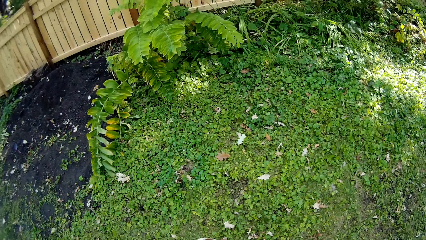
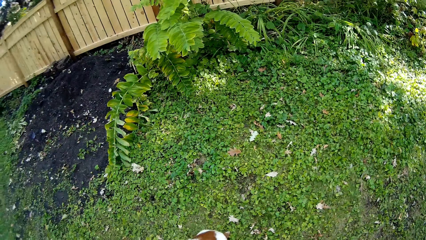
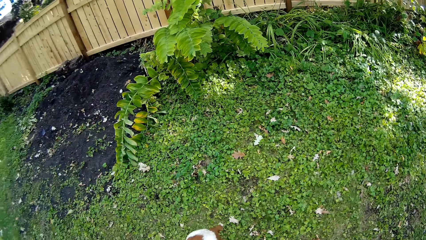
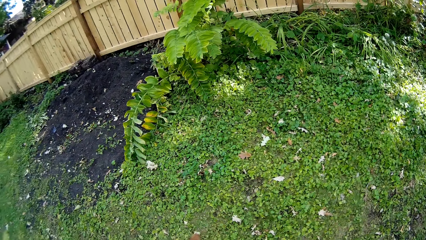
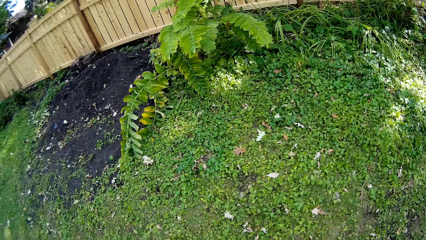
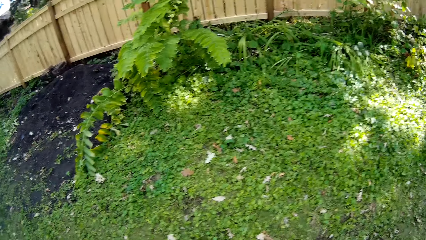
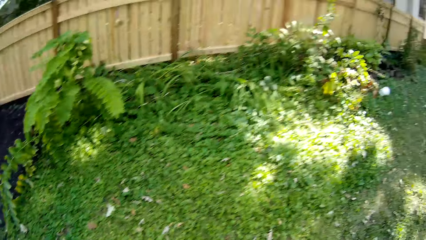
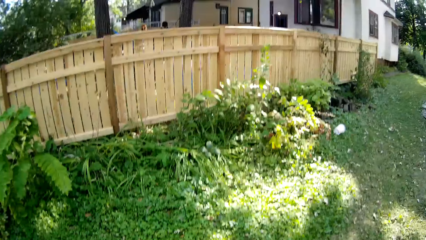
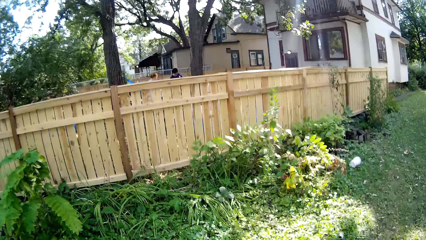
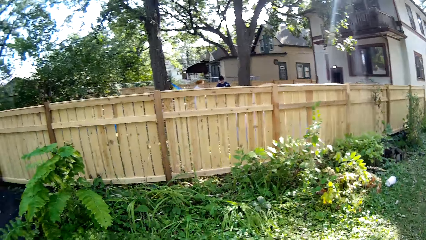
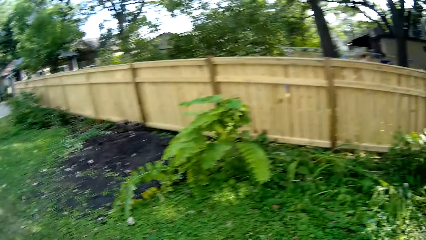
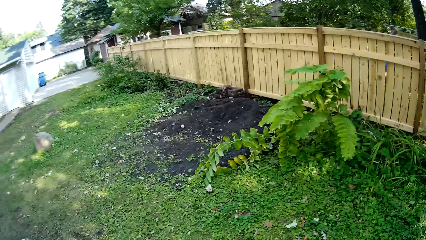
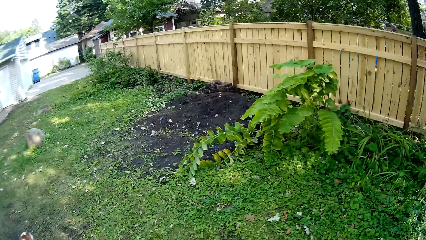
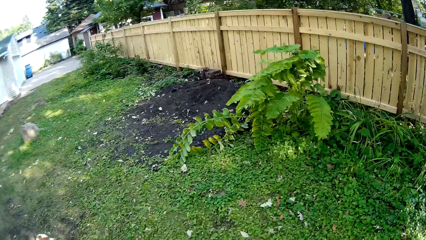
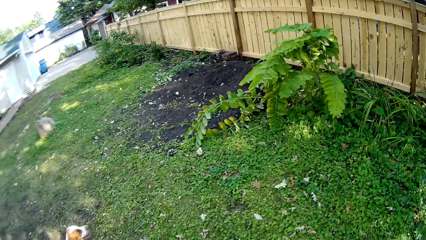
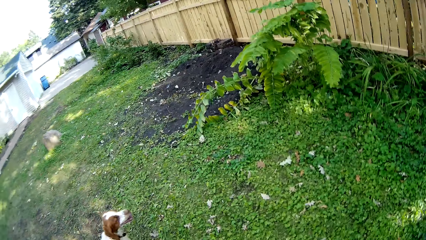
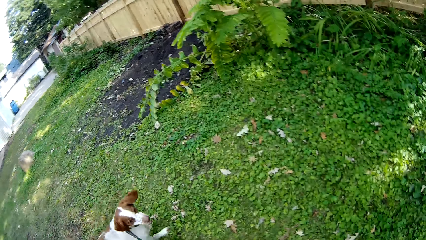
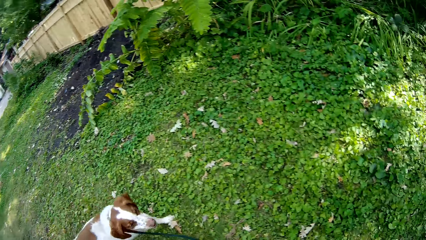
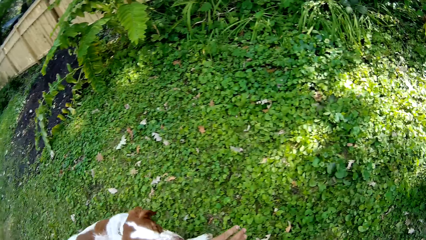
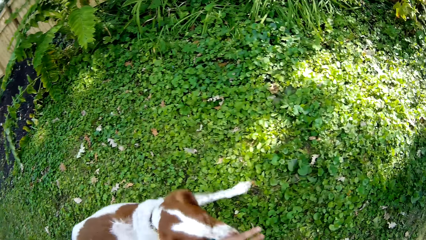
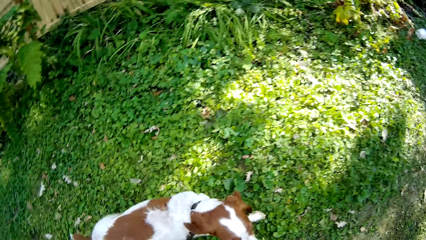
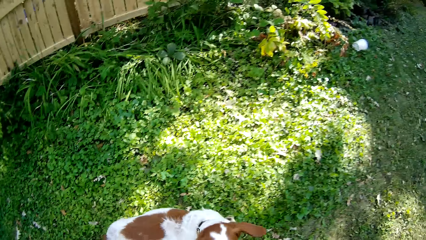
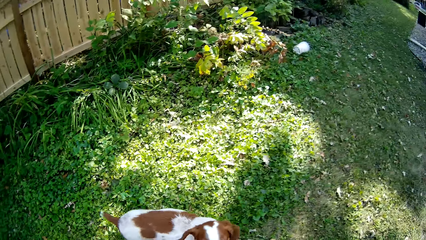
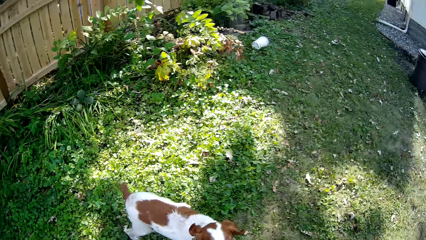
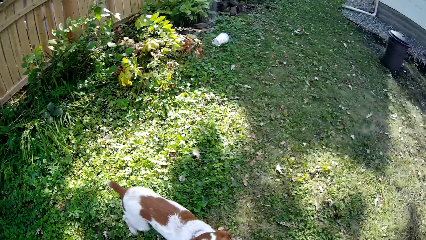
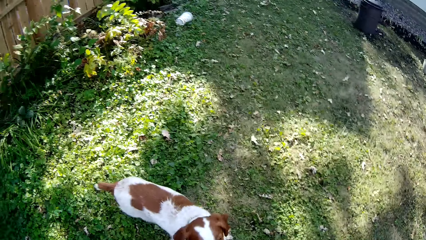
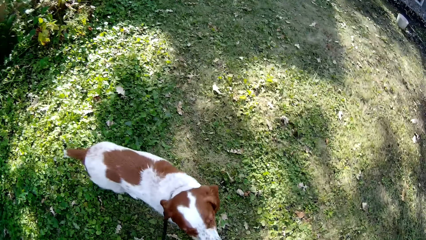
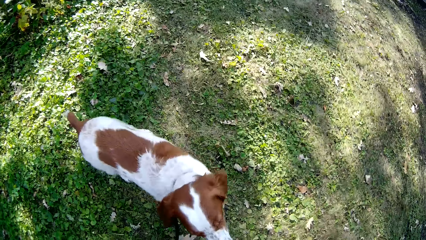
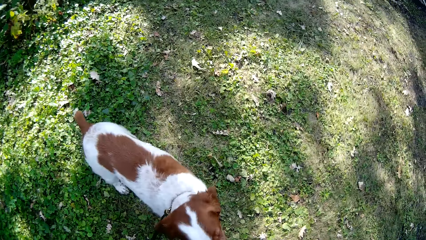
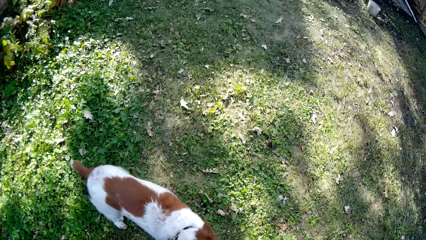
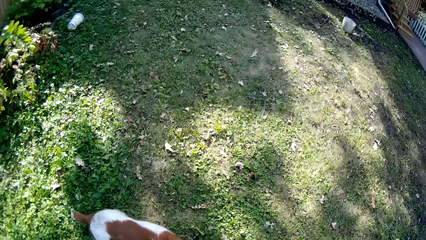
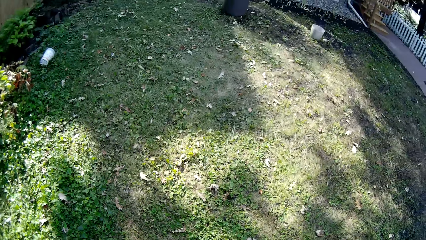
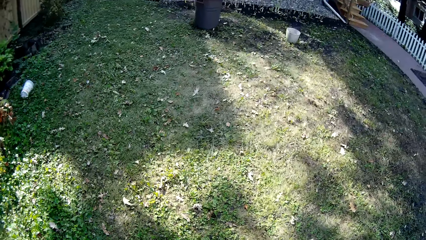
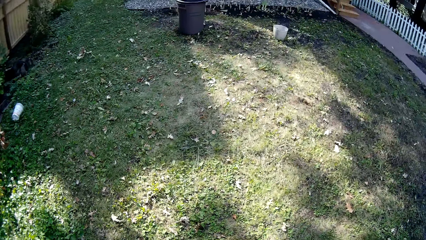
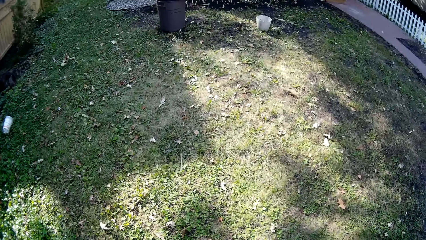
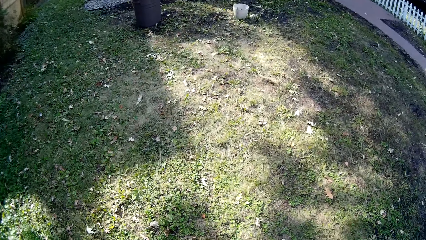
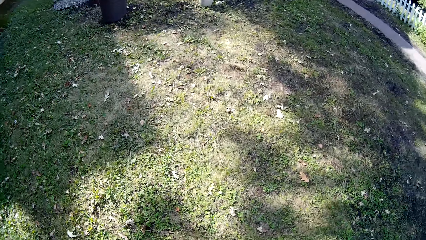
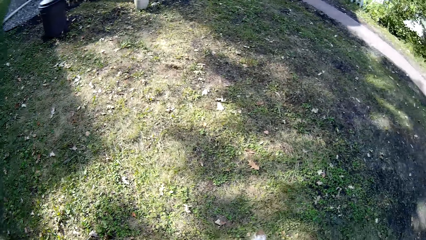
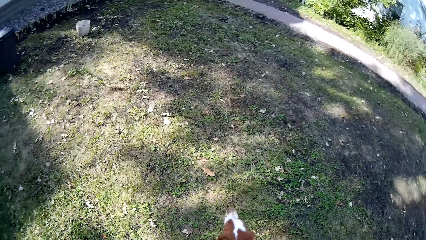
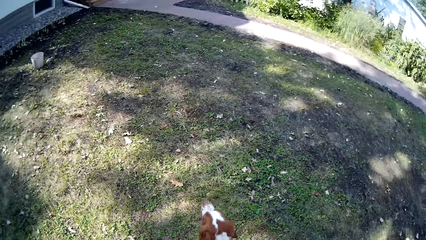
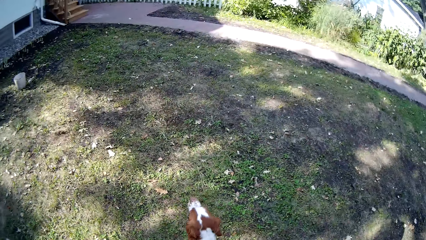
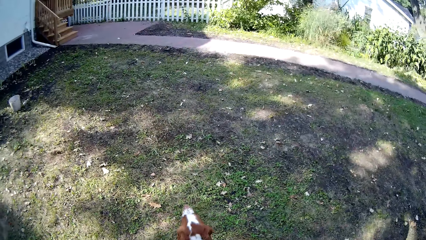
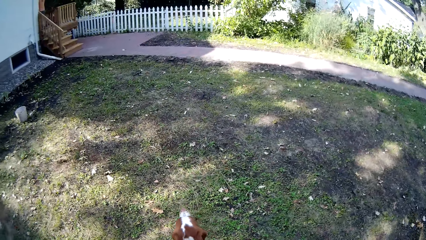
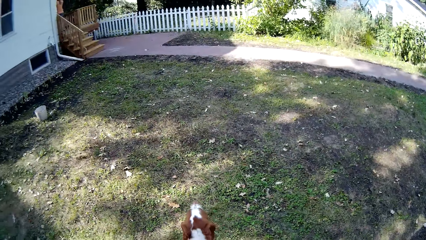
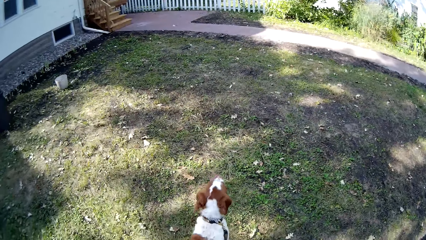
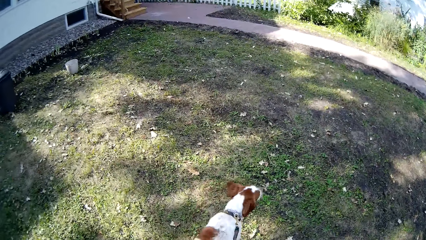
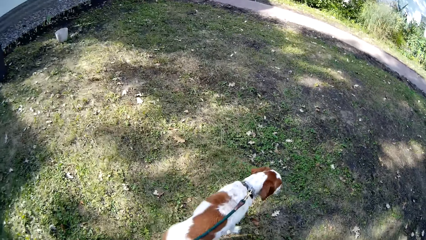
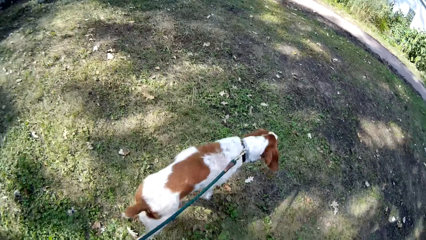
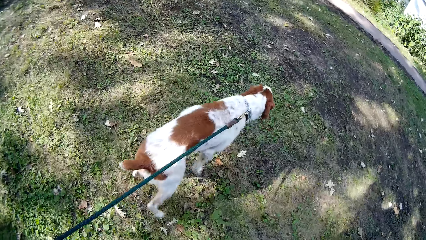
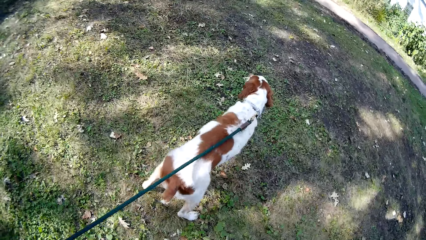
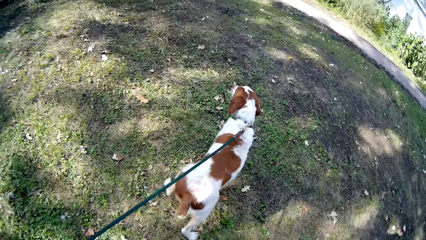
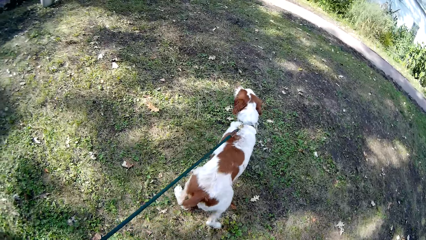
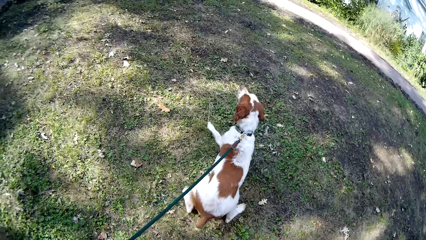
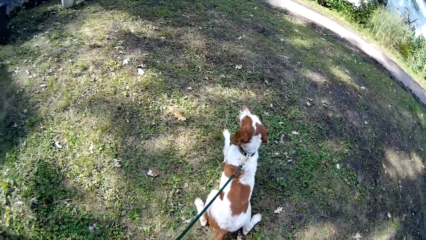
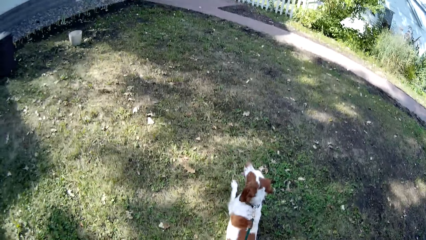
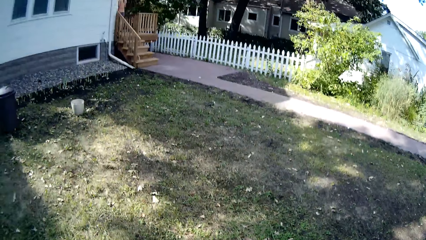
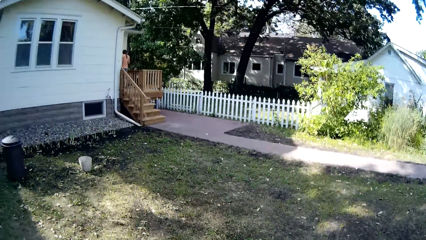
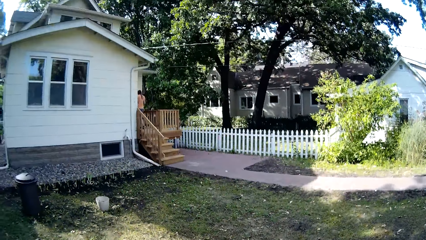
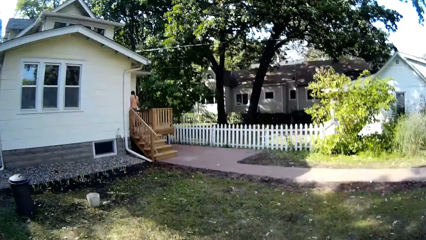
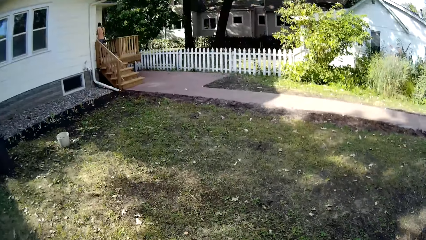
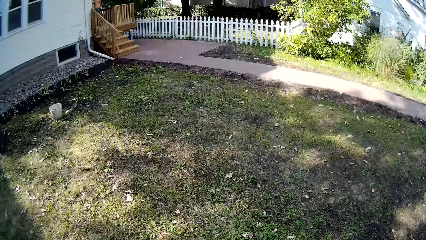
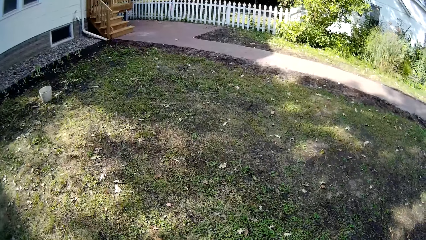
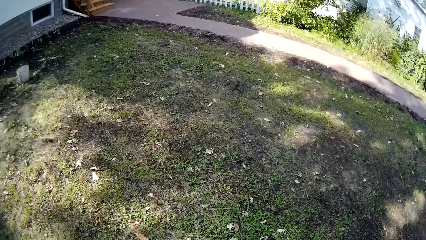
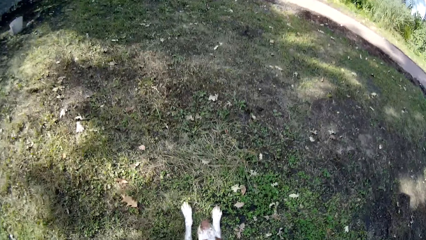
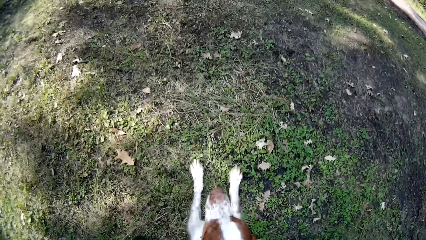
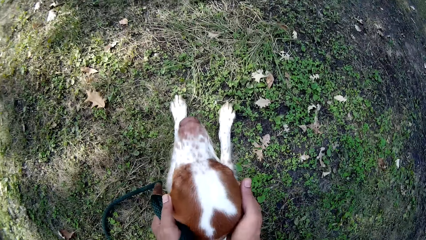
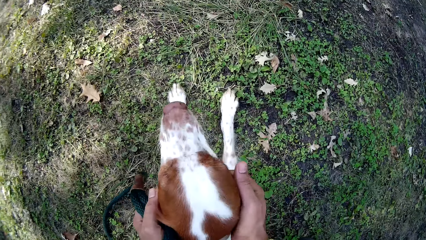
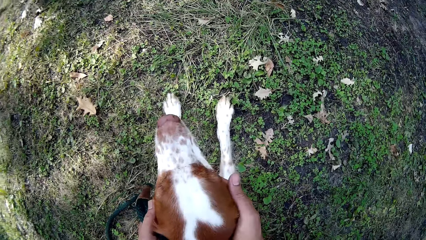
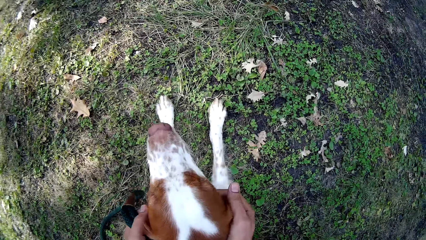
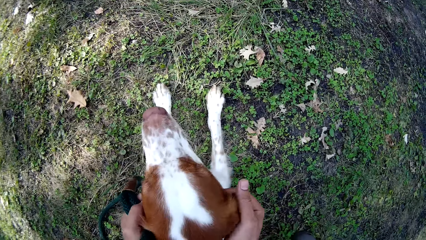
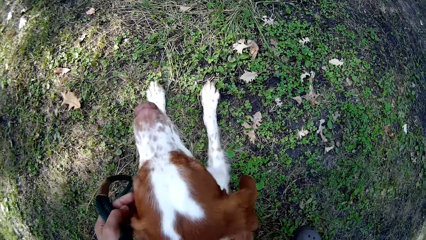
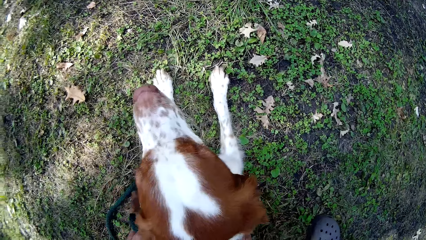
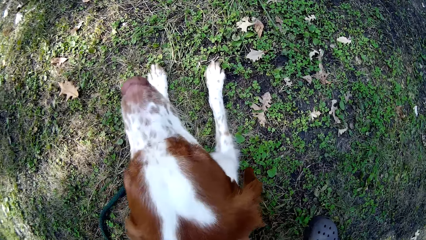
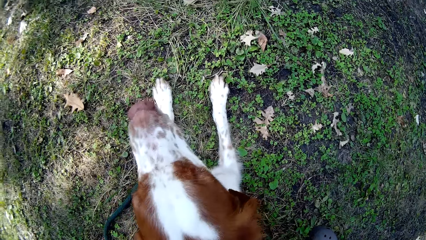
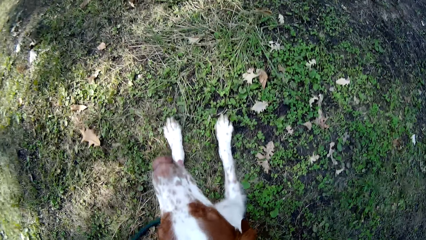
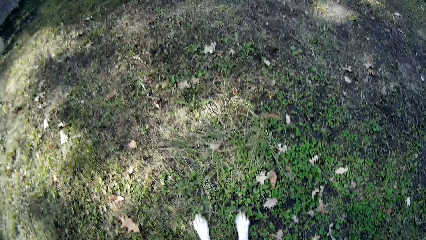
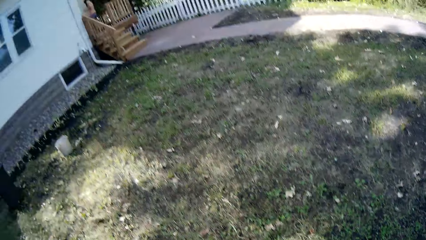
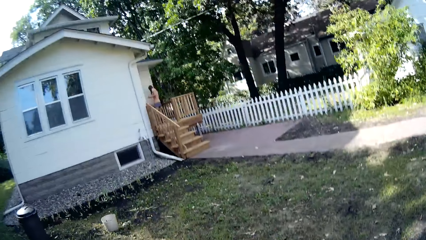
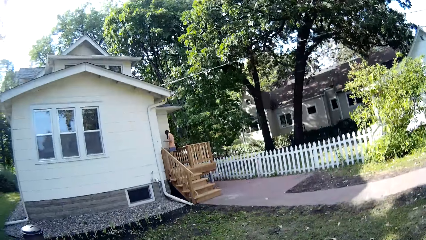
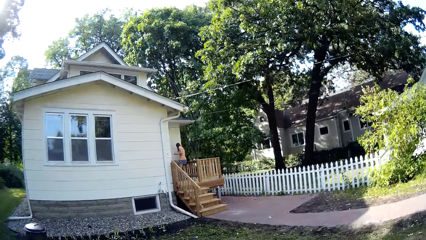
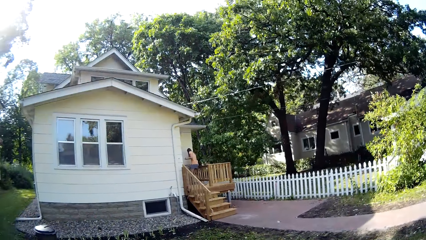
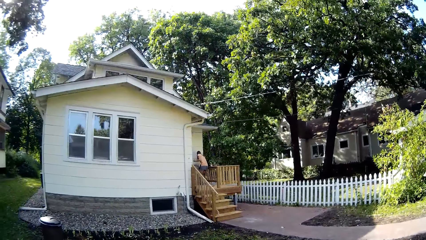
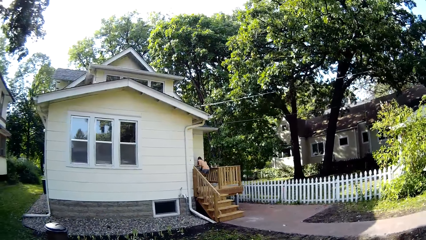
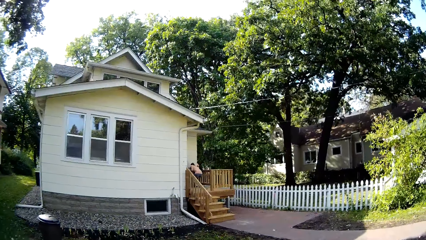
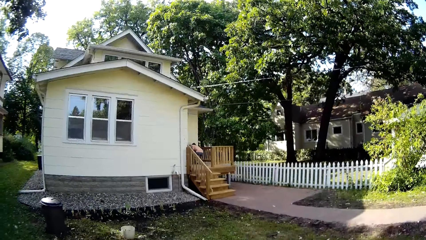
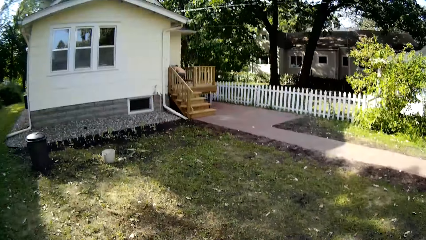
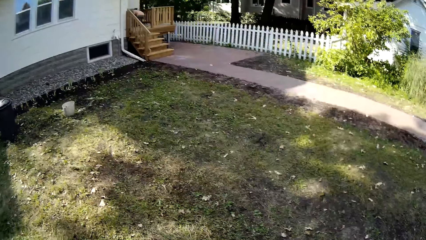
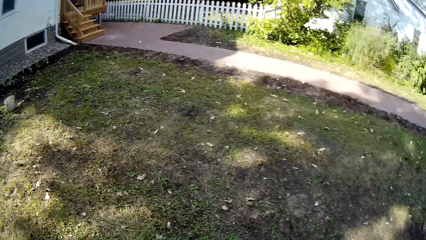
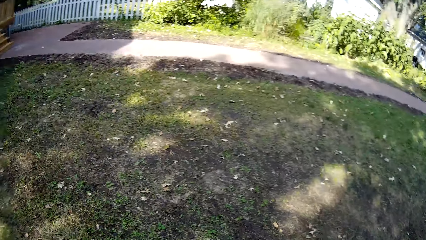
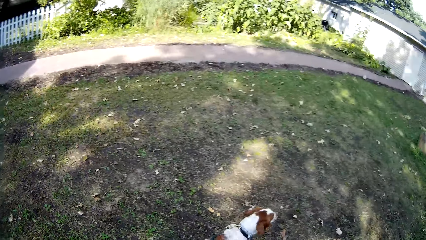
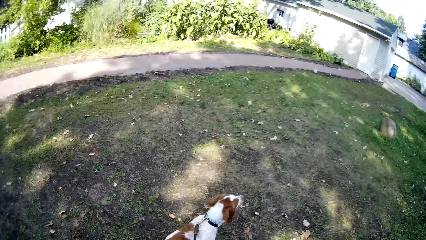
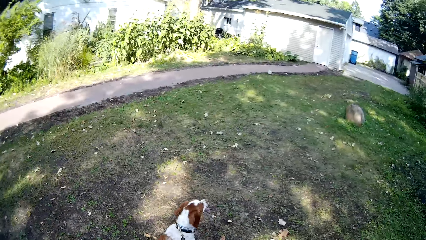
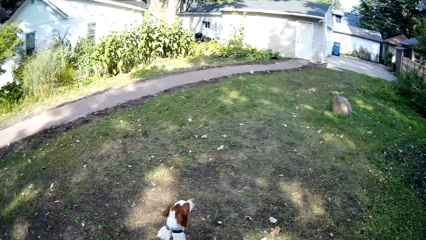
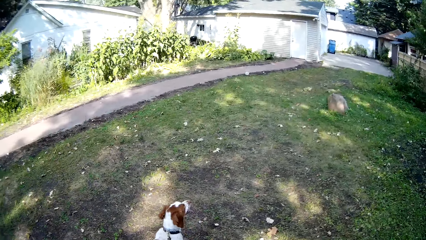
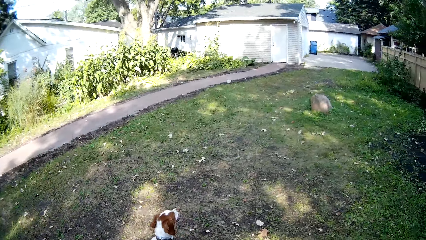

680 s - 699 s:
The camera wearer looks around the compound and walks around the compound with the dog. They stop with the dog. They rub the dog. They look around the compound.
